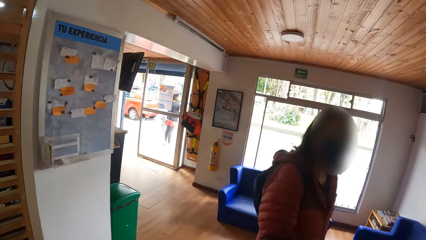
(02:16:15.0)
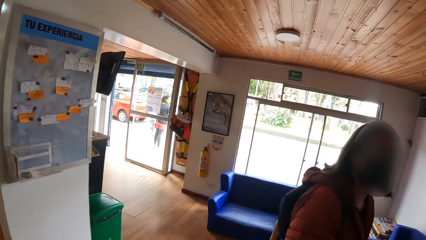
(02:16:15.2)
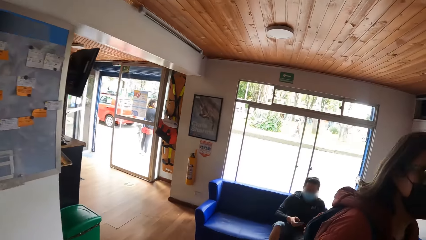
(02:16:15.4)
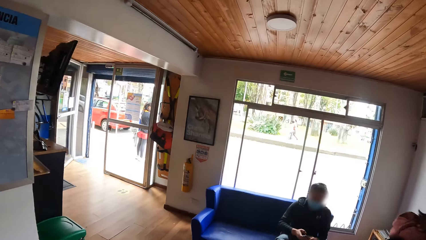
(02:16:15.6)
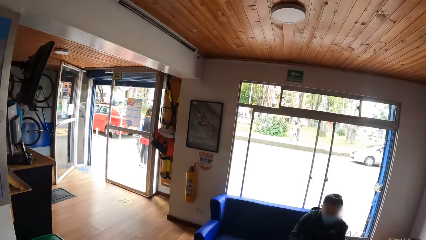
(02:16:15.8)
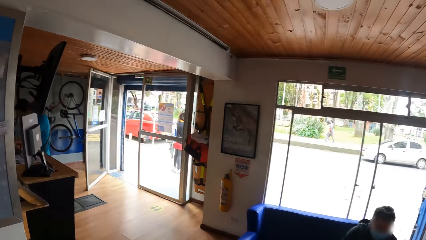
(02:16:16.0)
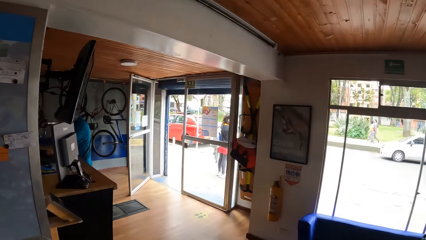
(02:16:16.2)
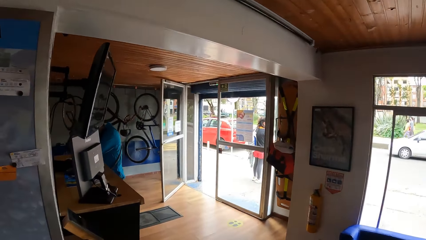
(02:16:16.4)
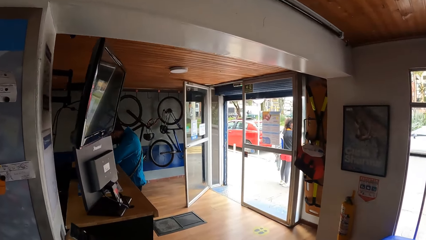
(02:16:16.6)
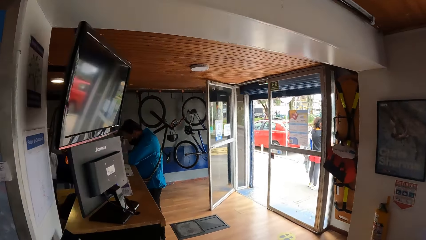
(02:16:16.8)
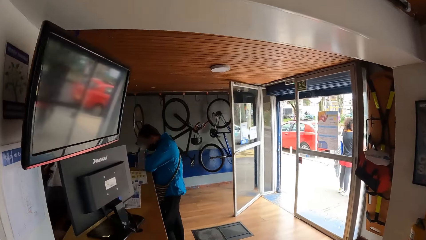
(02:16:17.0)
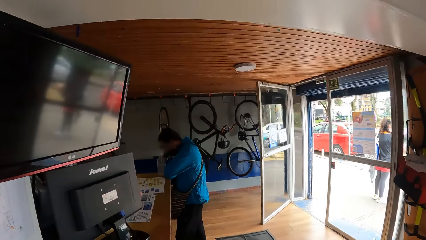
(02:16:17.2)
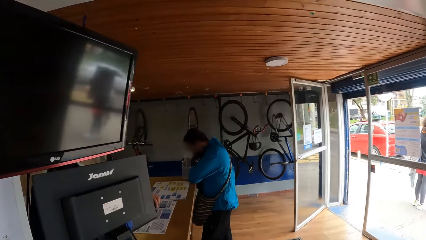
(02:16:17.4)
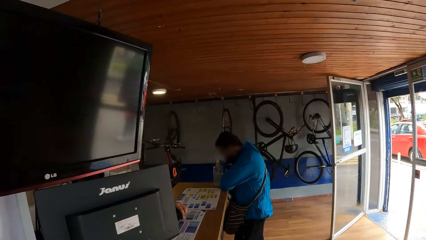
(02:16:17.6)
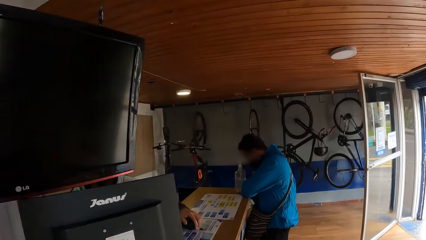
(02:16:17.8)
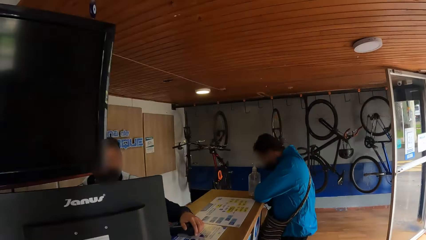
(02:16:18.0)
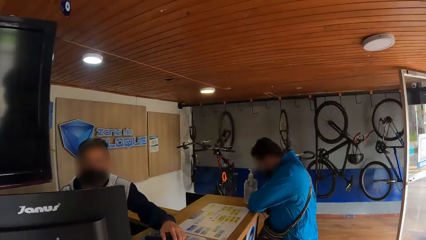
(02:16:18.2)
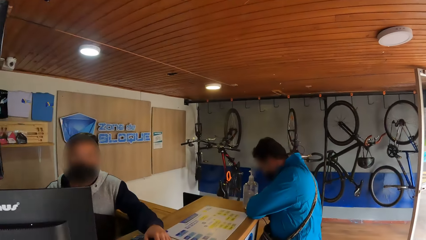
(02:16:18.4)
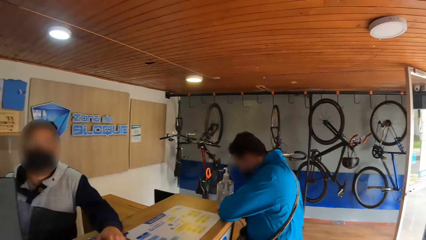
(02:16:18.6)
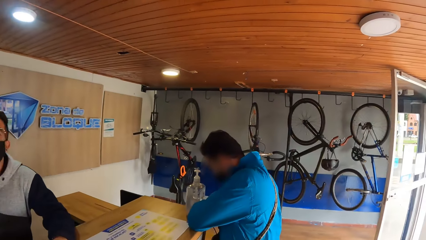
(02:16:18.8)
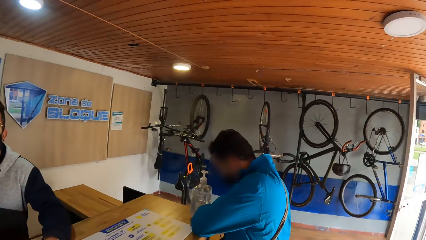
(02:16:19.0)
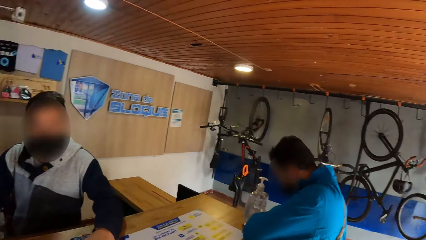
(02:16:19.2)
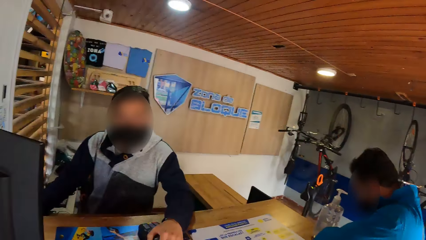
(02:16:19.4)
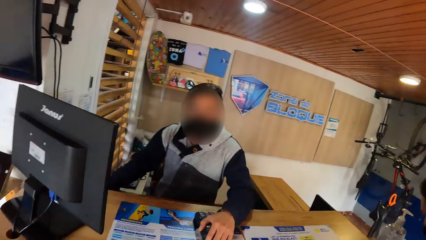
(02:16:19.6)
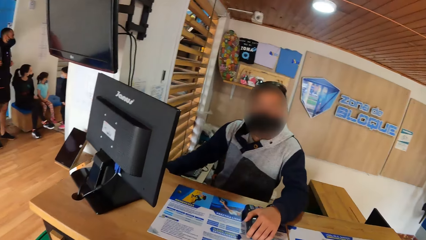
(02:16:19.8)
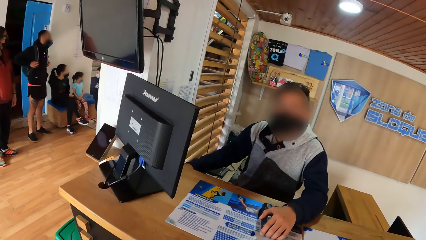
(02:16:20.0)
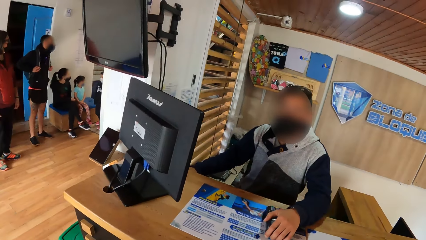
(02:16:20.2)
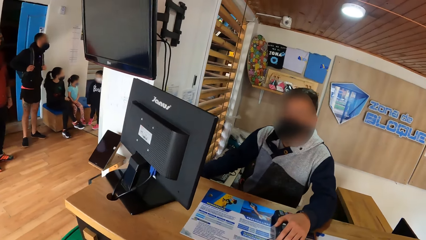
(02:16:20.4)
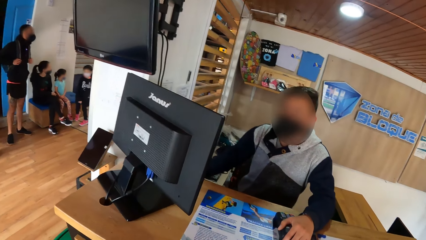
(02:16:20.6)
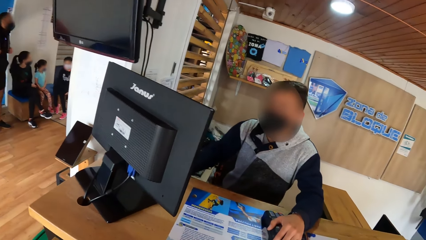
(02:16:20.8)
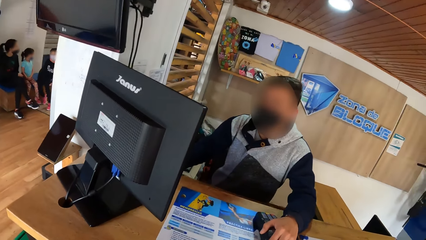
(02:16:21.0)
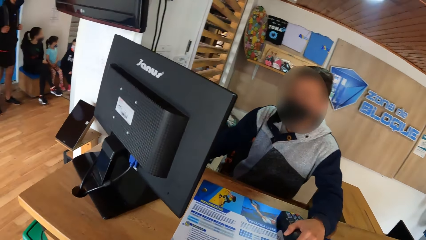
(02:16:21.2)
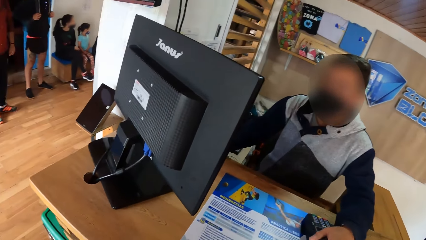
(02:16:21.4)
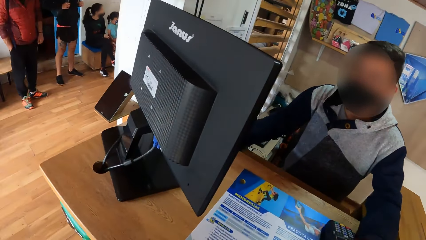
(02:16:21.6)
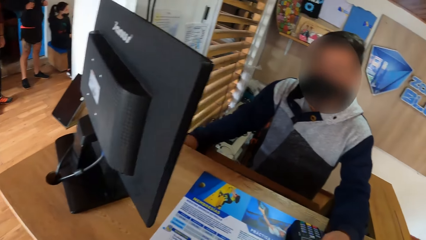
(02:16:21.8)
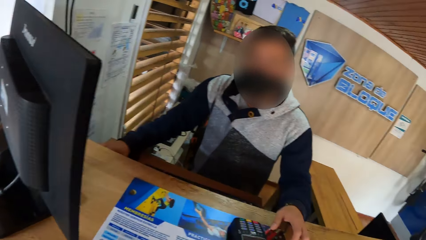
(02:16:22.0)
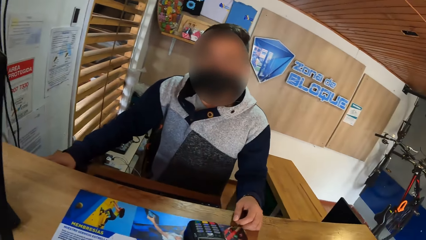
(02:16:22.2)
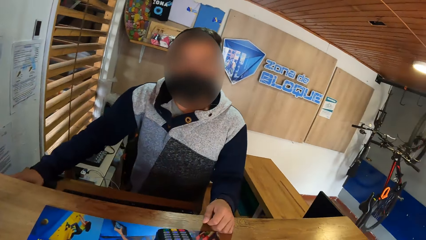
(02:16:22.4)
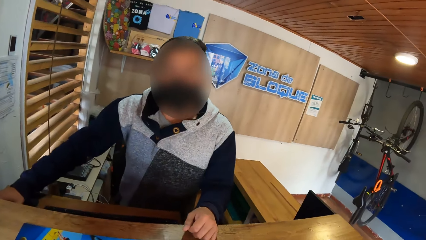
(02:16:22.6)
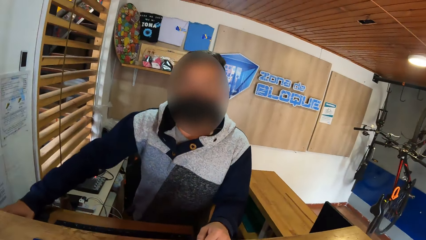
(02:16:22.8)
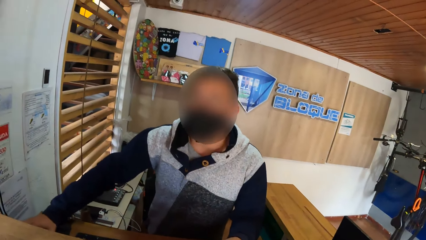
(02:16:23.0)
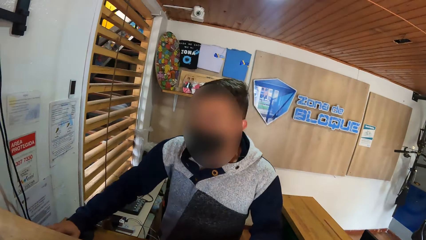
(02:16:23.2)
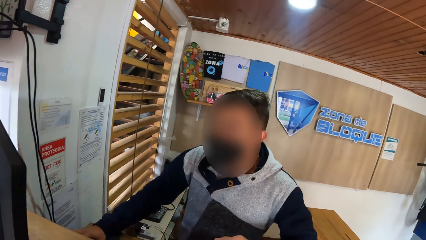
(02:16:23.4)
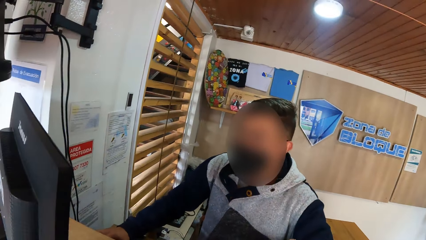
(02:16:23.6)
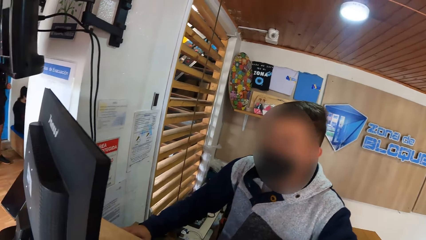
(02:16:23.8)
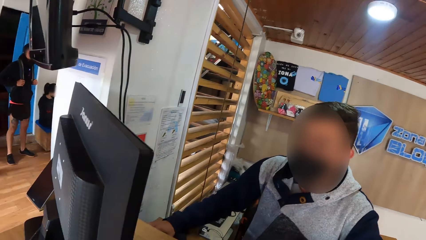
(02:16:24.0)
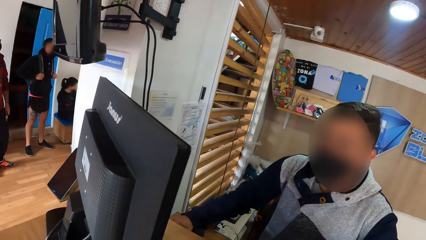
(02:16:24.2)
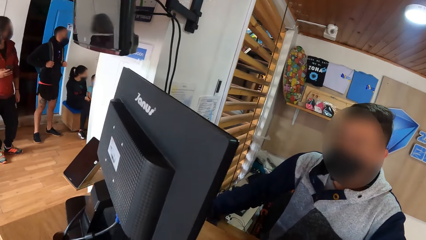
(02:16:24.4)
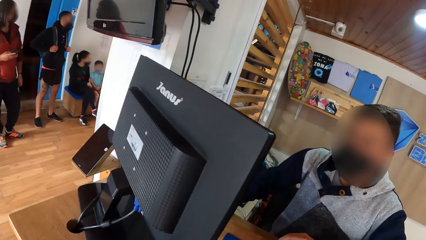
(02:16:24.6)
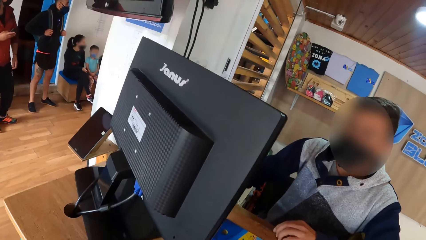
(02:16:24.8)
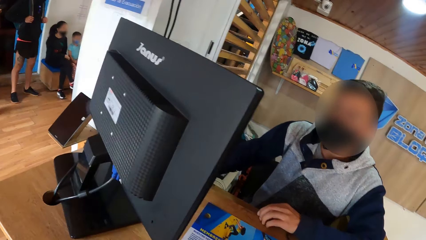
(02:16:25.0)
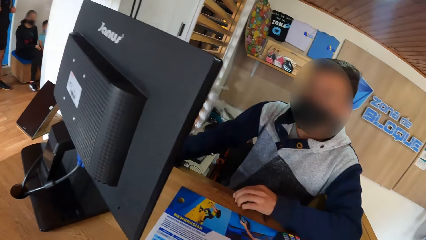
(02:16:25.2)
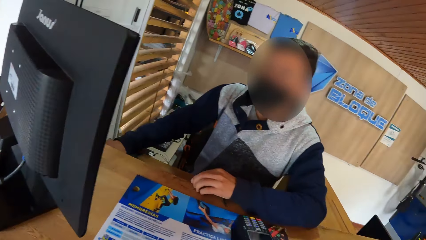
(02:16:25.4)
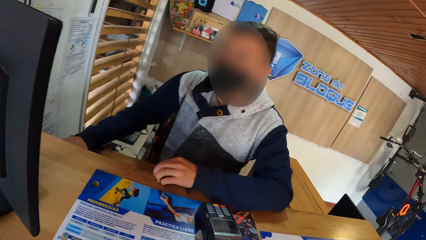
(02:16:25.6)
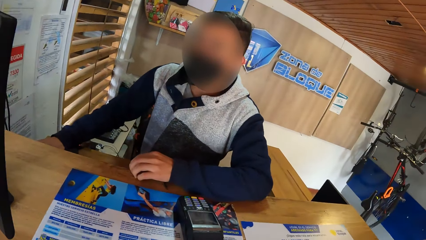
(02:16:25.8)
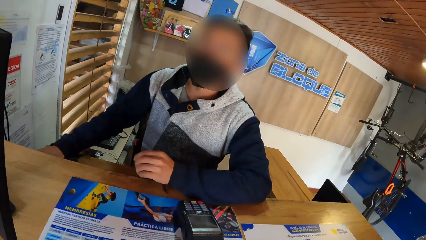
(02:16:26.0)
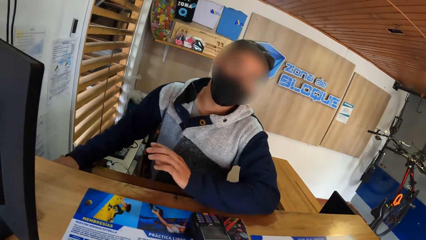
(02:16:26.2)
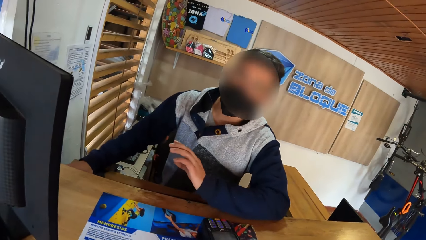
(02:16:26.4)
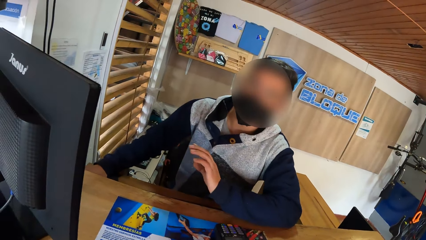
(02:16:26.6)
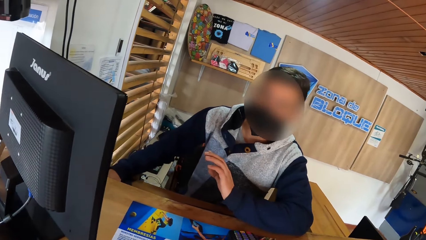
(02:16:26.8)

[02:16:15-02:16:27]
A man passes by the camera wearer. The camera wearer walks to the reception. They interact with a receptionist.

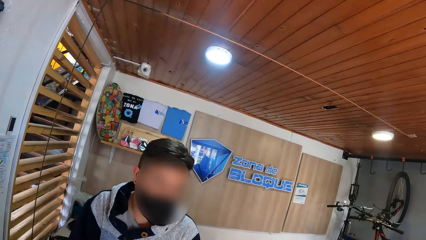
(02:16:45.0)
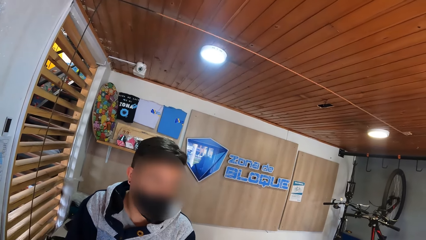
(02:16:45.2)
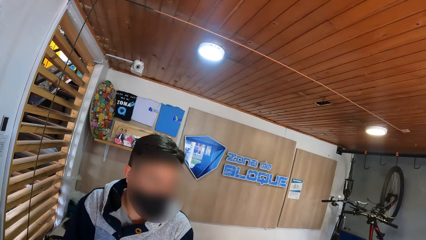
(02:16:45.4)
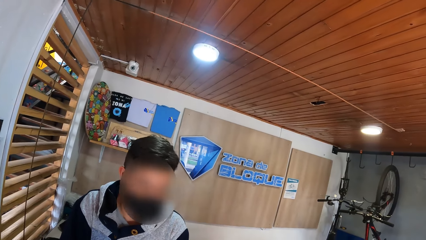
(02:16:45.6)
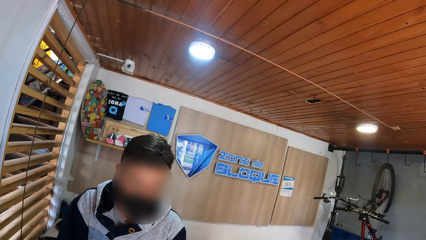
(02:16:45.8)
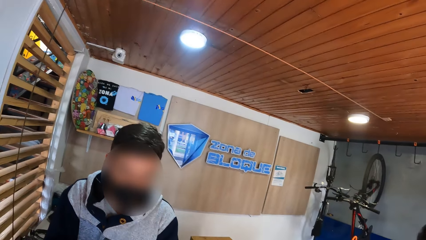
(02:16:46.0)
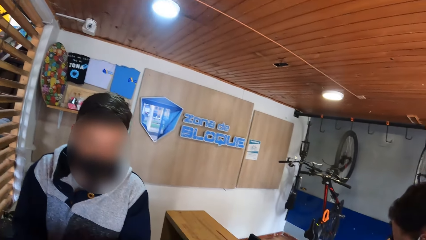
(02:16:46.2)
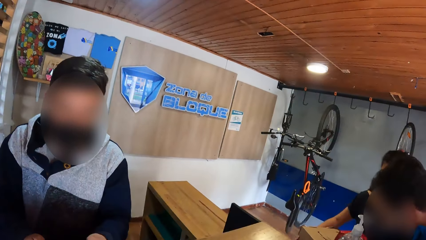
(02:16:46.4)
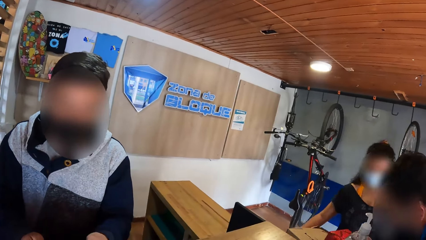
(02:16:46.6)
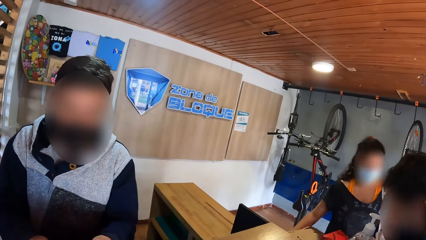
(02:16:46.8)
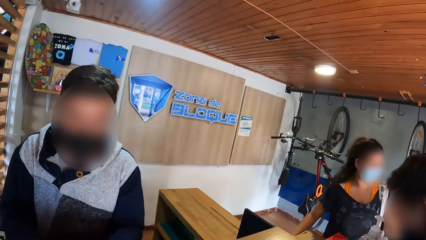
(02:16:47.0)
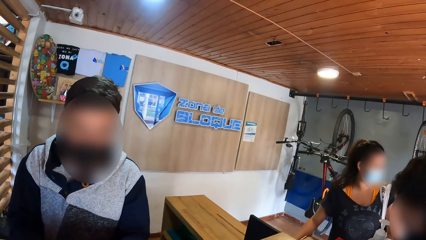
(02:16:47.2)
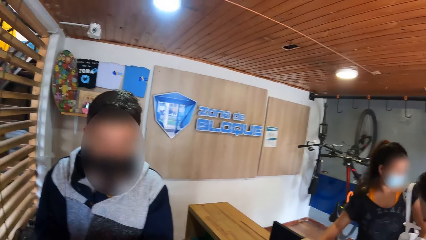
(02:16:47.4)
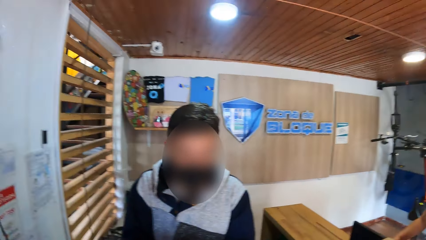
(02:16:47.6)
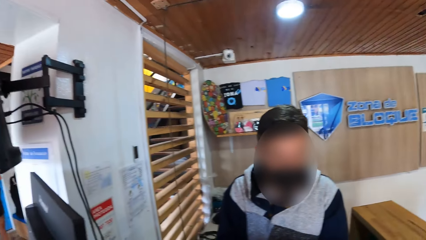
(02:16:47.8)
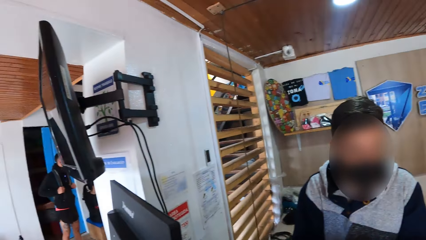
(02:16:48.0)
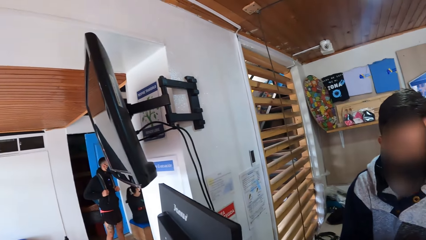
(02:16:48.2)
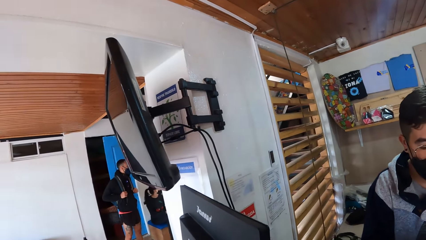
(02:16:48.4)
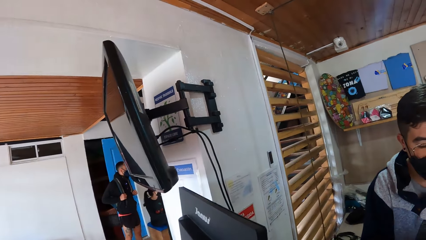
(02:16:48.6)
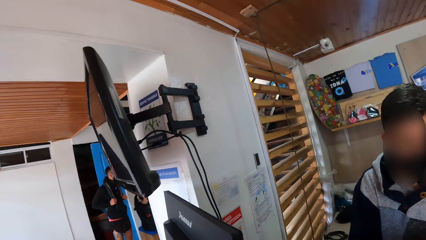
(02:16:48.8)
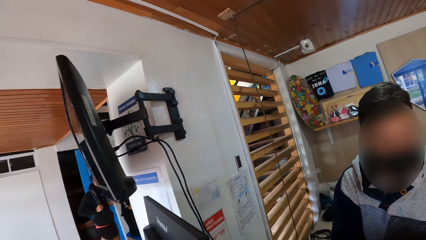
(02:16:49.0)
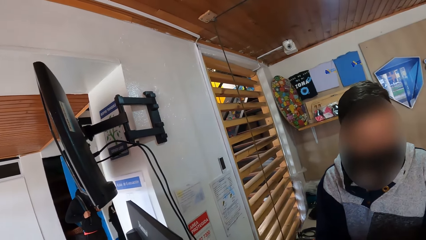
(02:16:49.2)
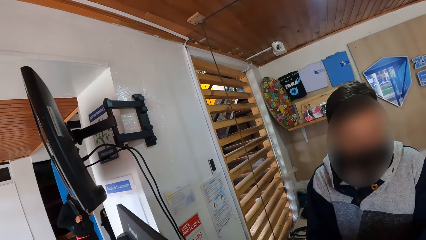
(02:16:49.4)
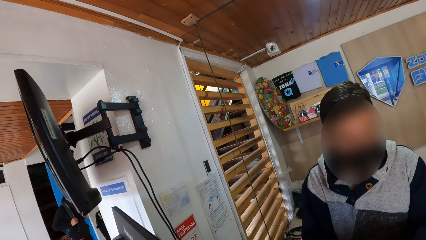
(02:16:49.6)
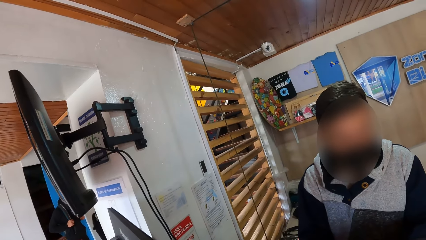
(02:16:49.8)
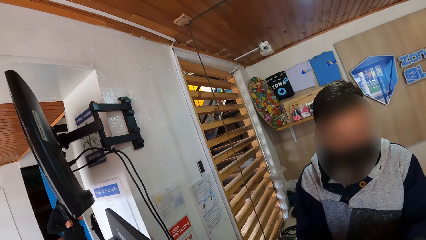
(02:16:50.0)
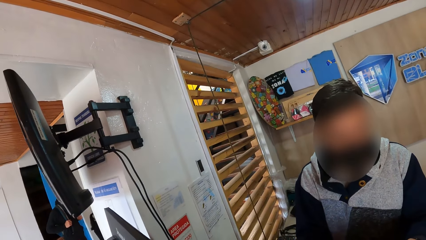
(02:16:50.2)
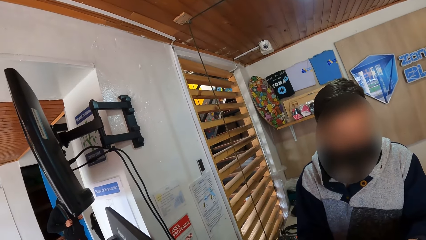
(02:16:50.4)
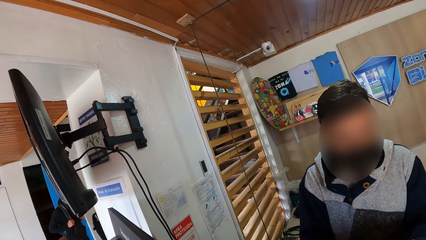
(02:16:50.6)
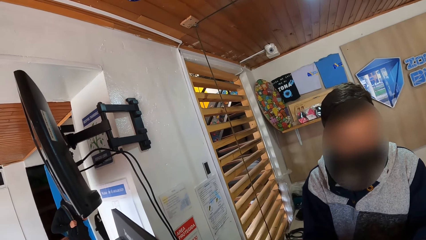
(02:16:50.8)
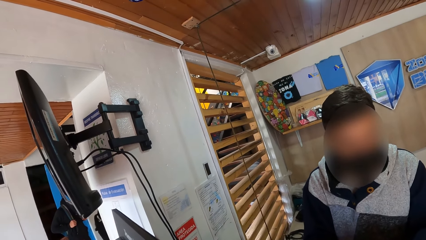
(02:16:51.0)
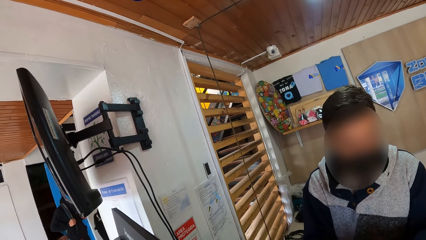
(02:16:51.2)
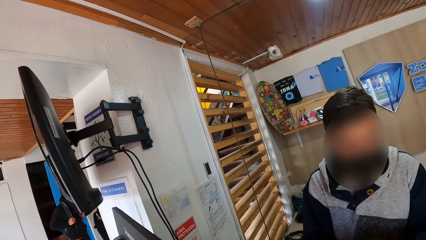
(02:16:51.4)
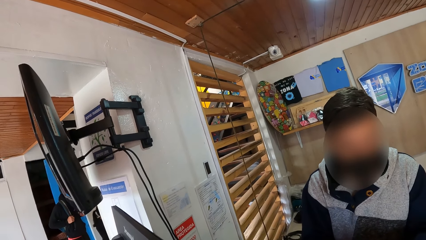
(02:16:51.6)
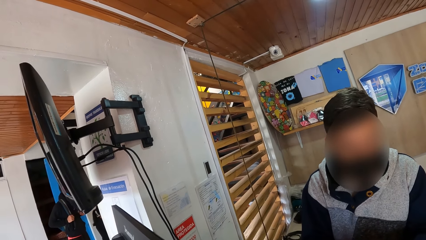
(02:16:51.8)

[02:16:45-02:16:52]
A woman drops a box on a table with her right hand.
